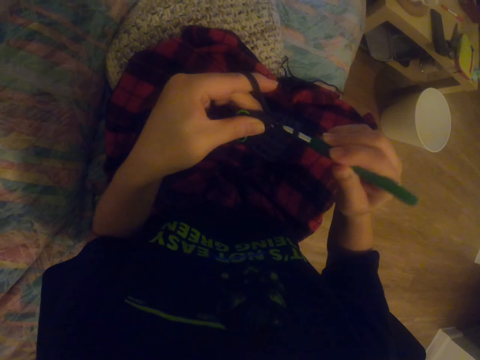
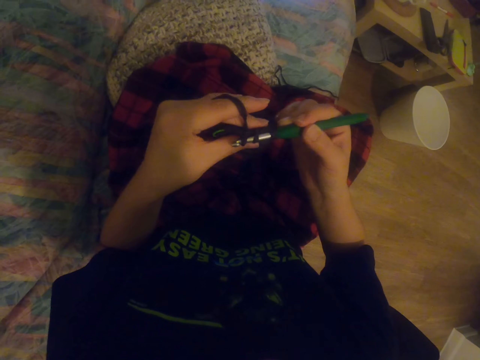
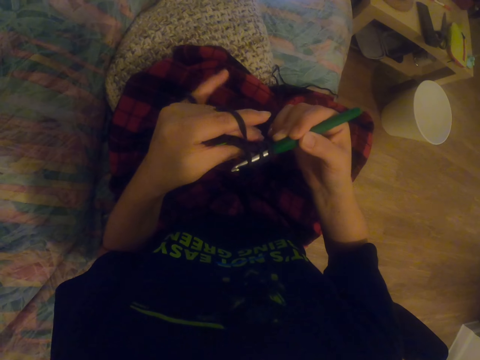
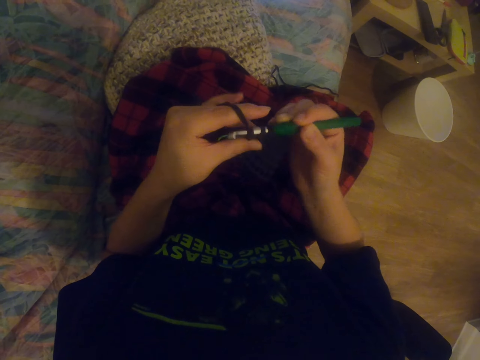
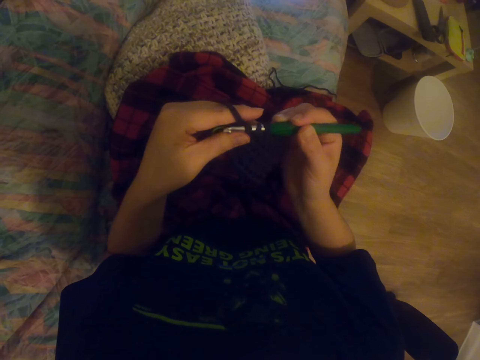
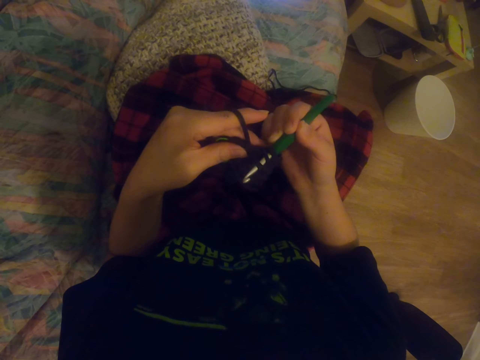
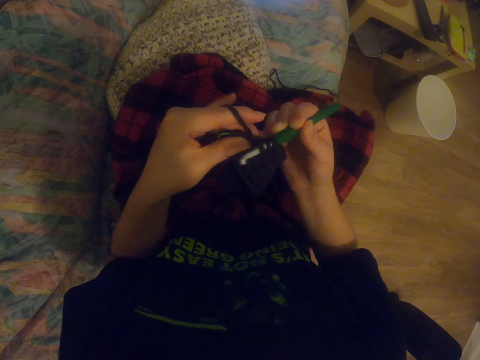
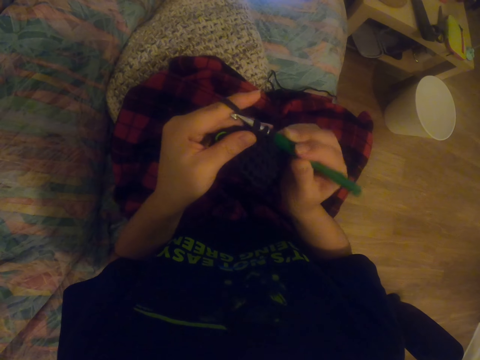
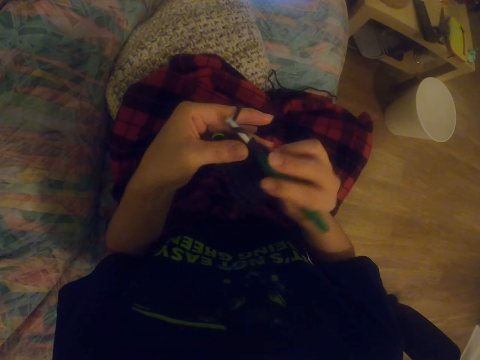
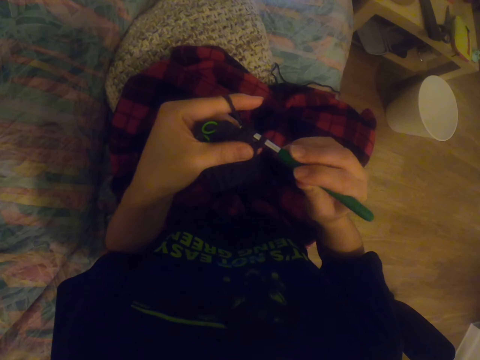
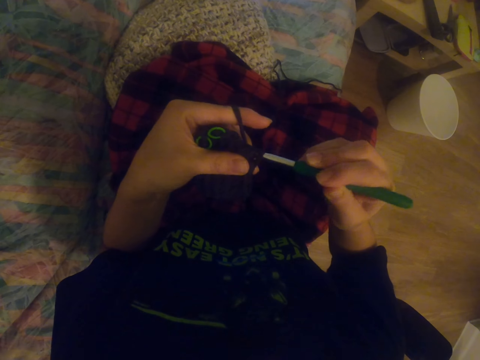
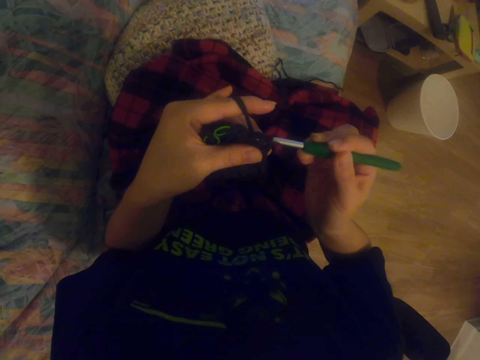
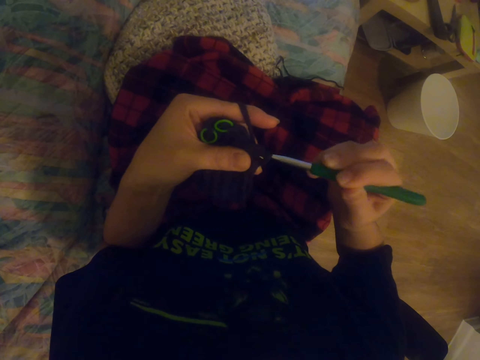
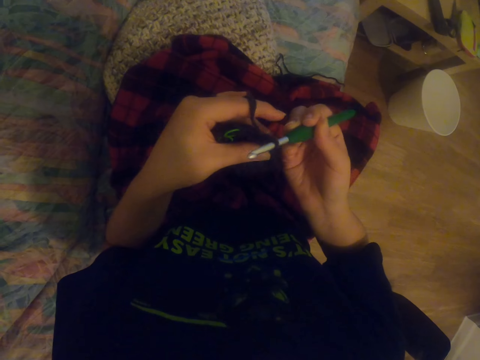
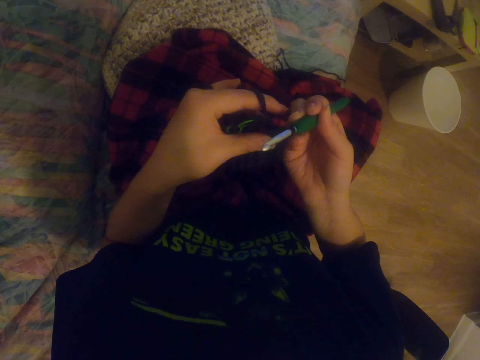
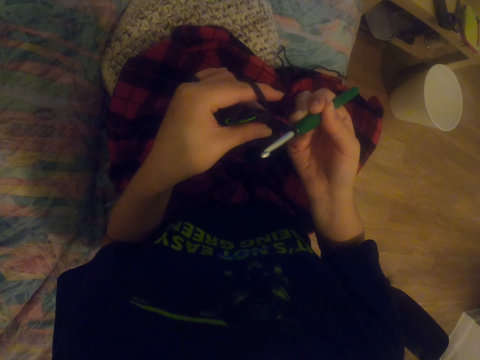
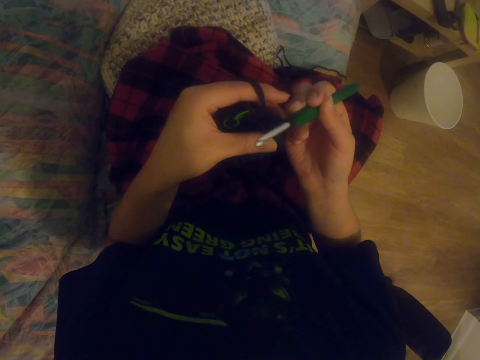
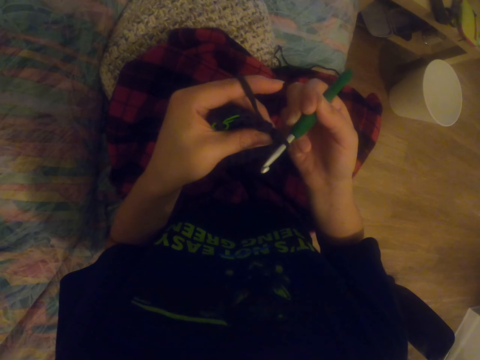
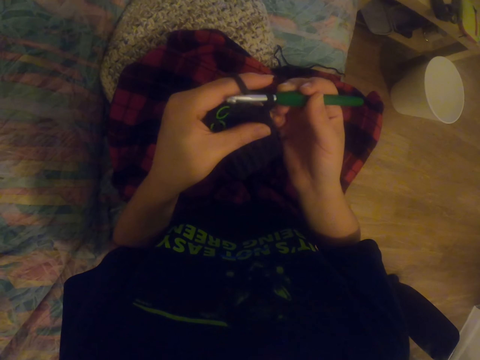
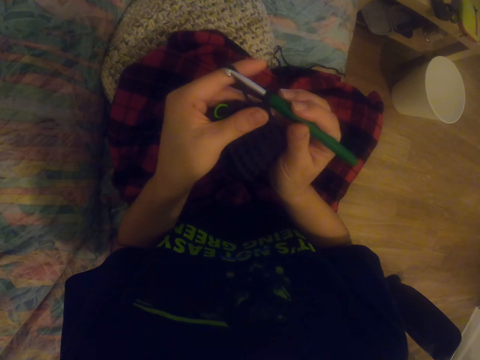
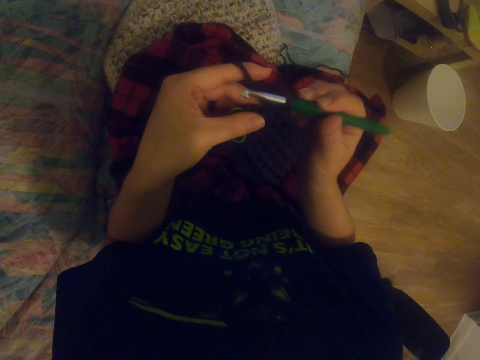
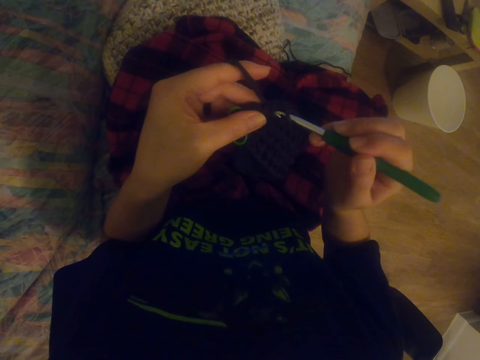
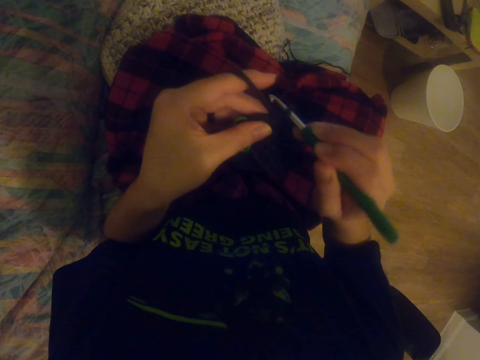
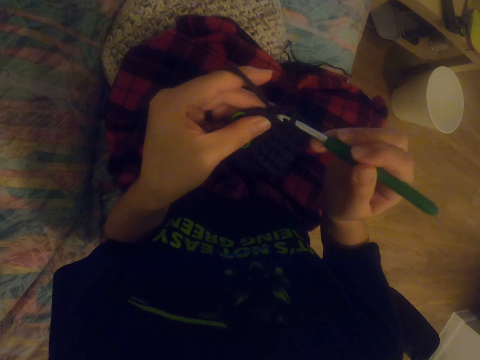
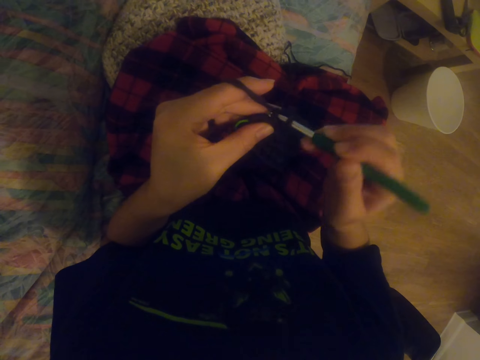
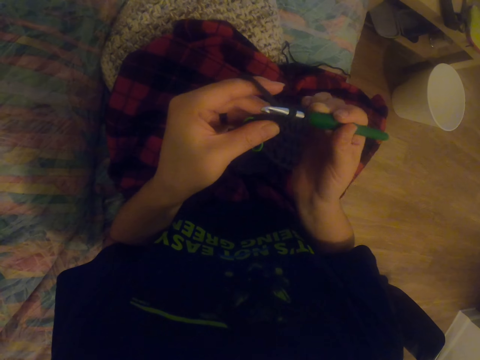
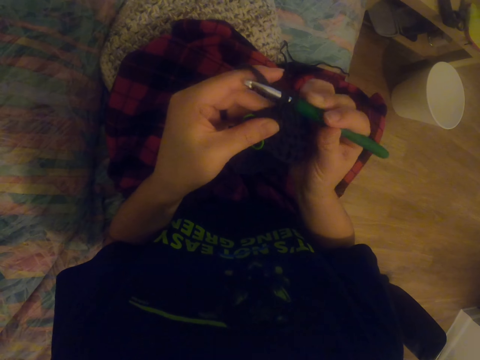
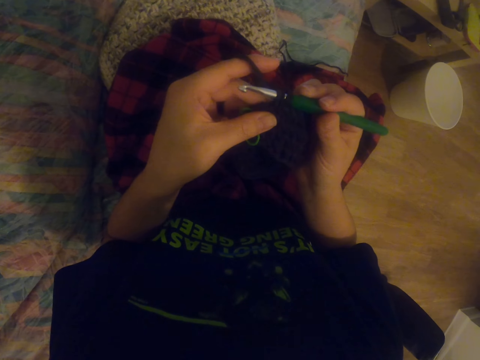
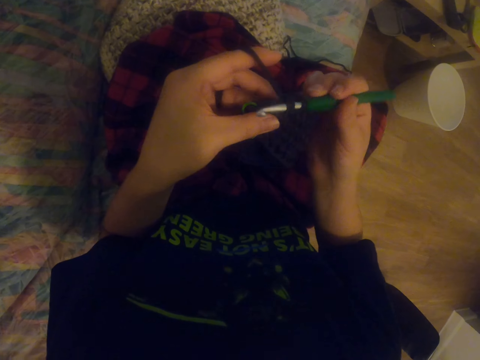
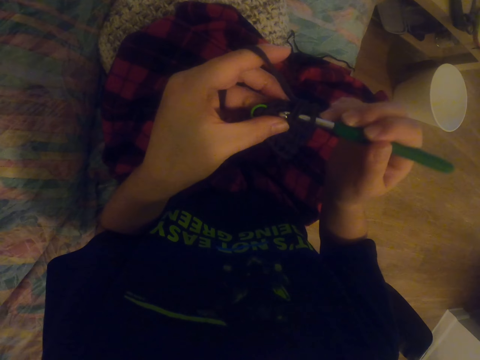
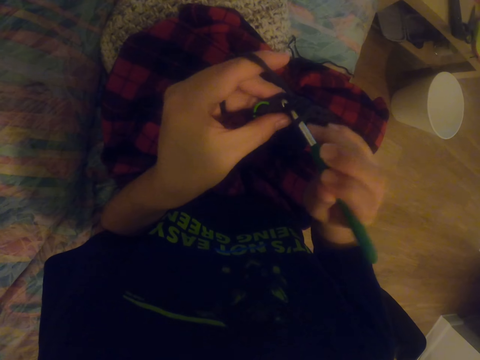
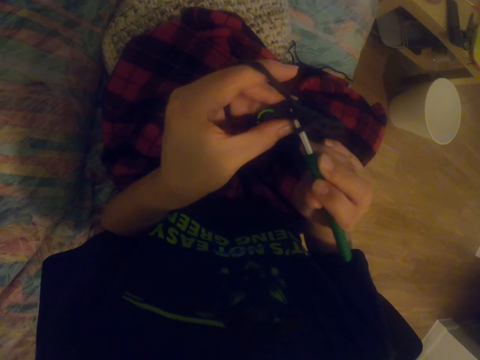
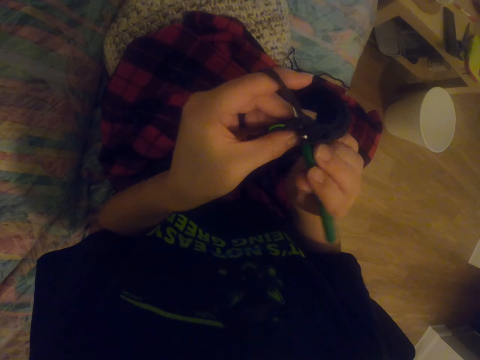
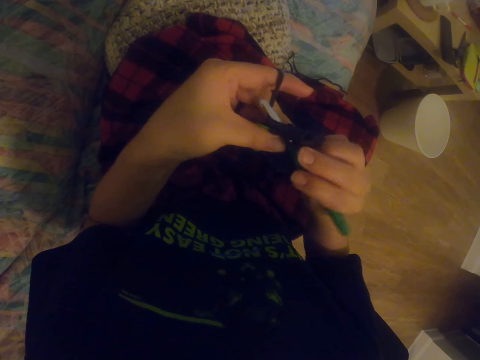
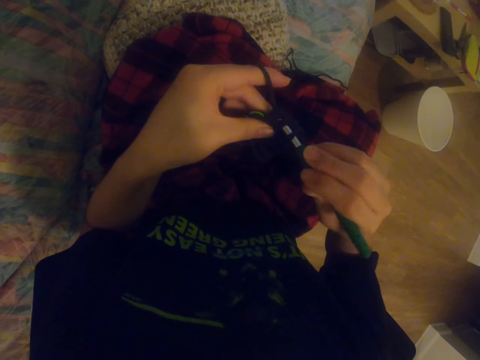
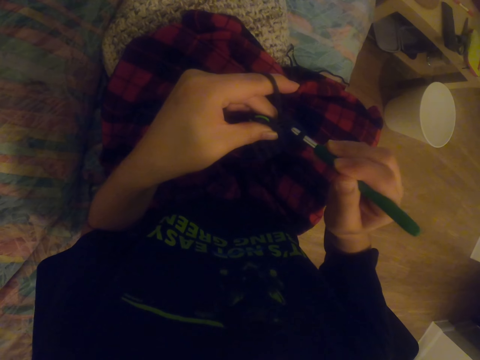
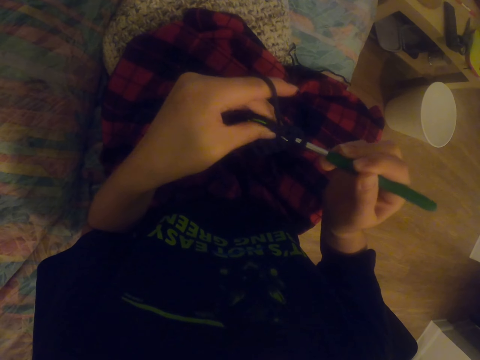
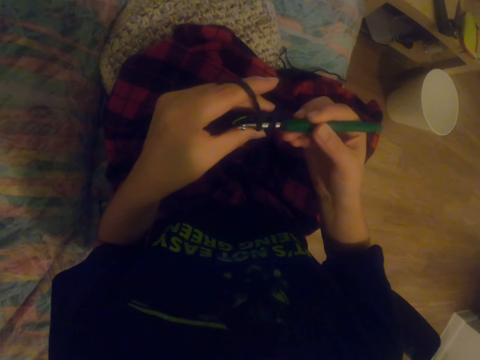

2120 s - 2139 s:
The camera wearer pulls the knitting wool. They knit the garment with the knitting needle. They knit the garment with the knitting needle repeatedly.

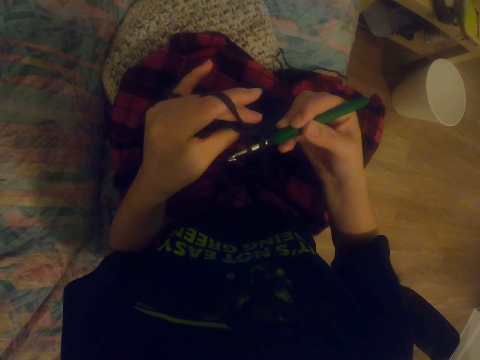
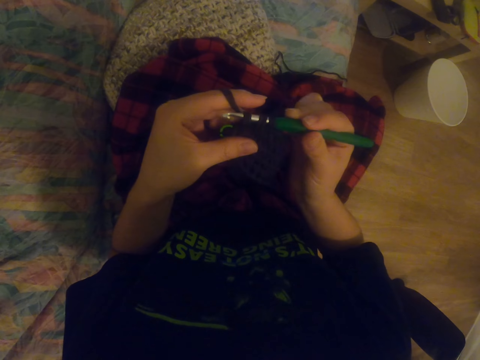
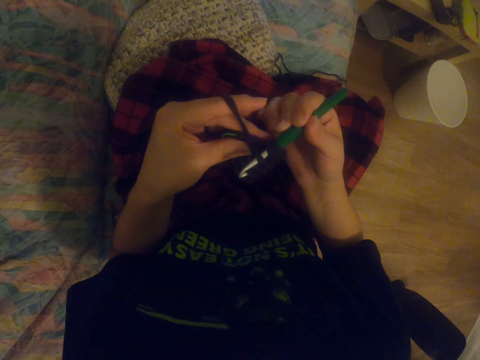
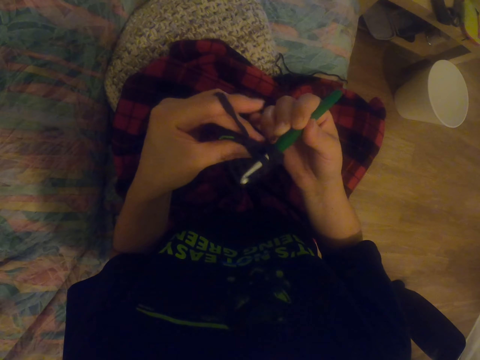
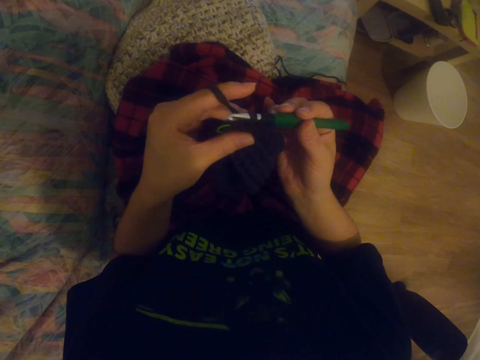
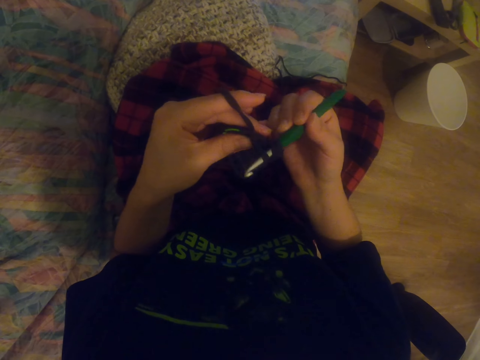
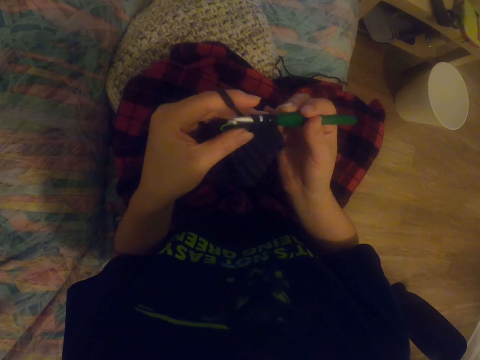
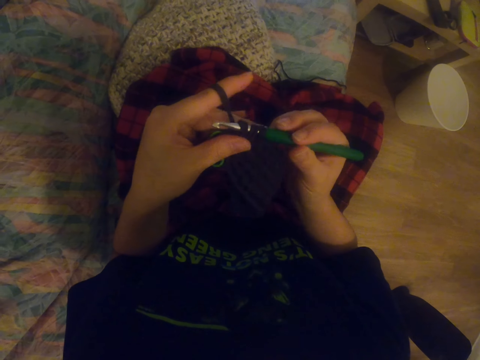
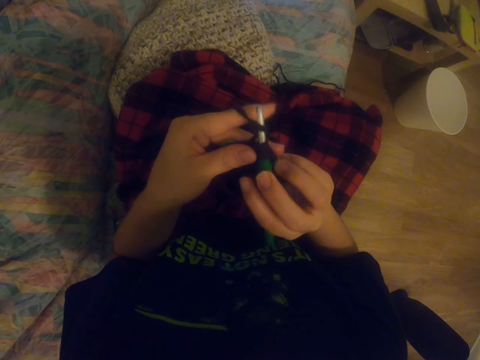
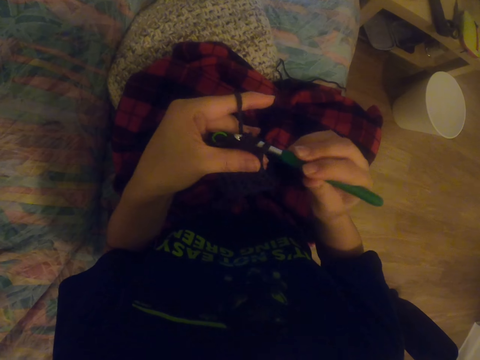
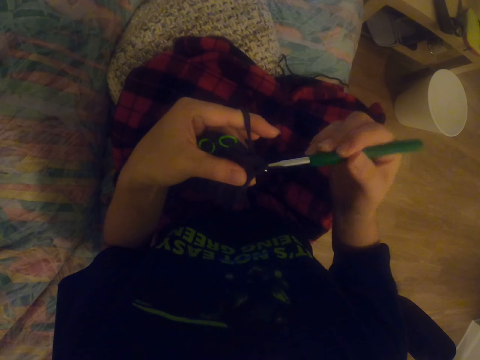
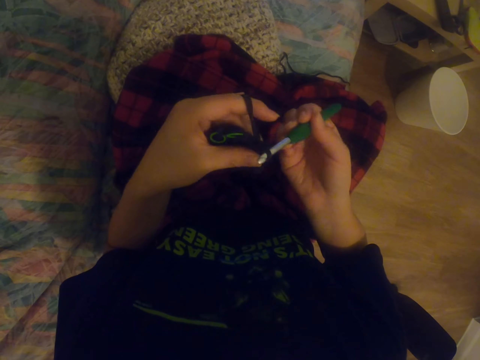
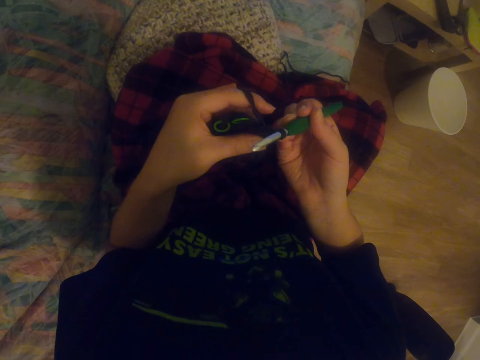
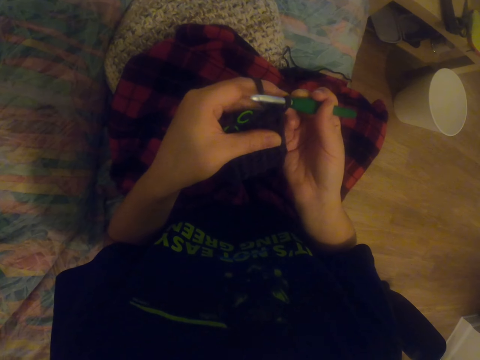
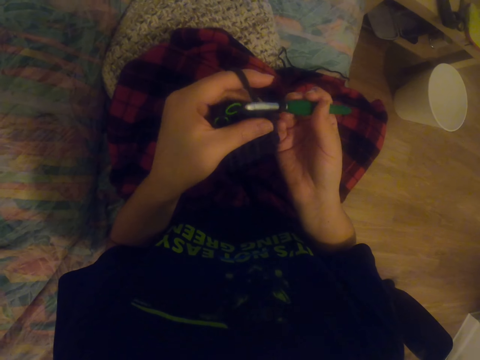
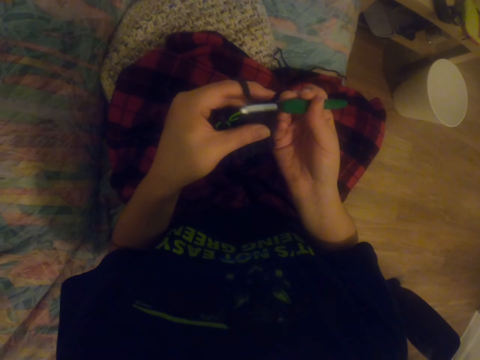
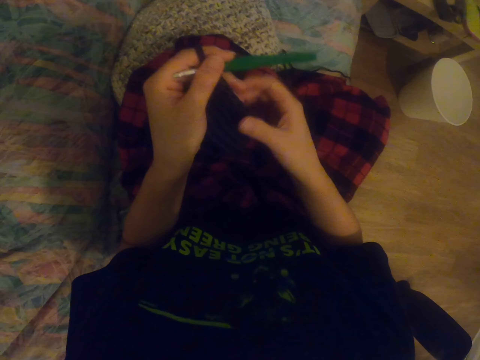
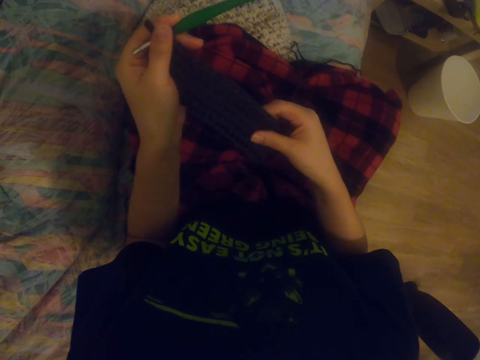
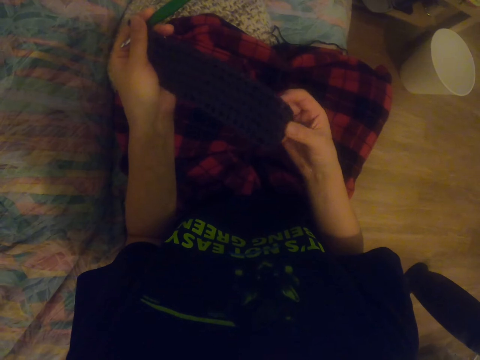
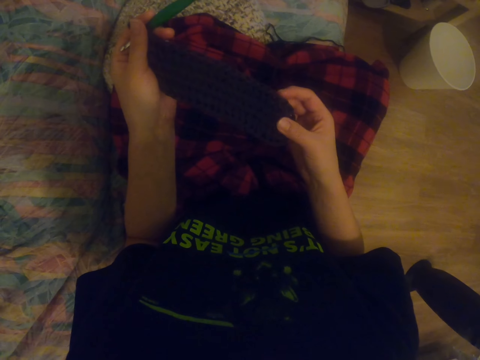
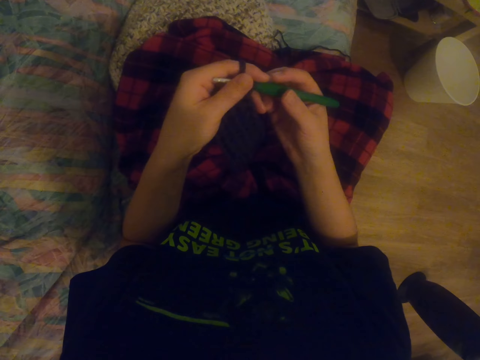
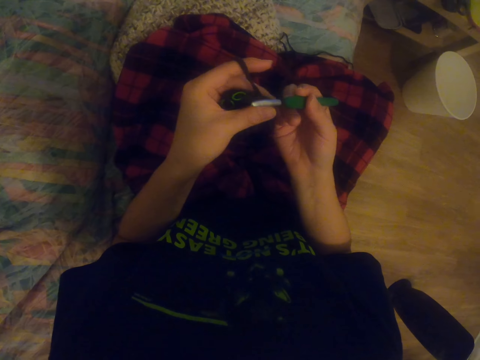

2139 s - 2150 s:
The camera wearer knits the garment with the knitting needle. They hold the garment. They pull the fabric.
